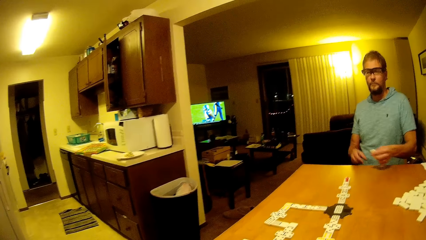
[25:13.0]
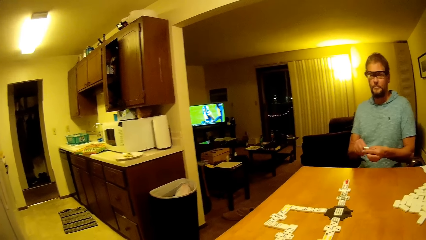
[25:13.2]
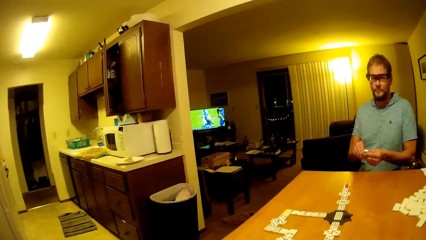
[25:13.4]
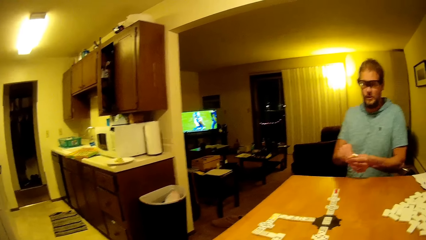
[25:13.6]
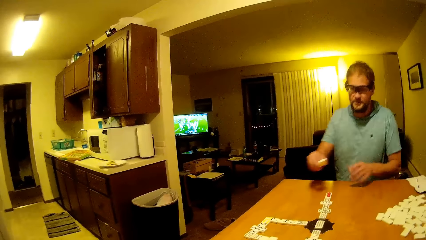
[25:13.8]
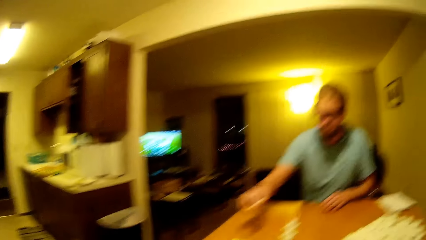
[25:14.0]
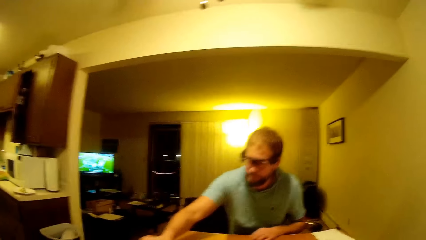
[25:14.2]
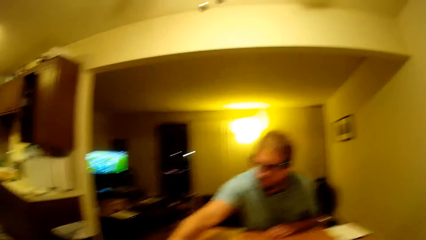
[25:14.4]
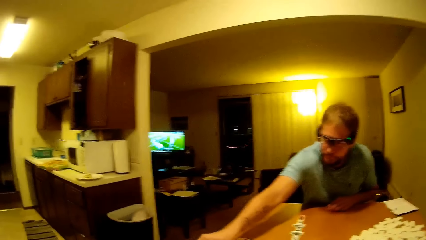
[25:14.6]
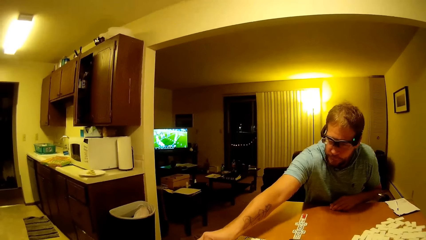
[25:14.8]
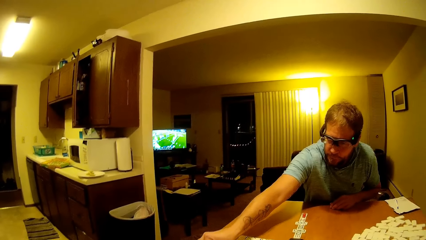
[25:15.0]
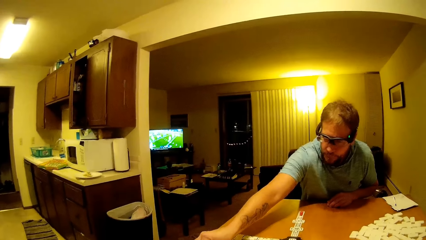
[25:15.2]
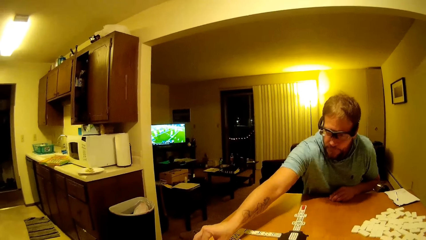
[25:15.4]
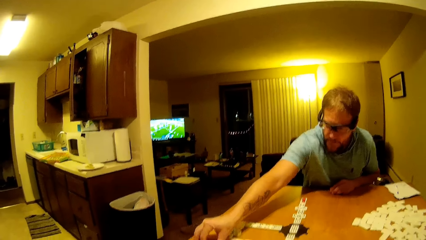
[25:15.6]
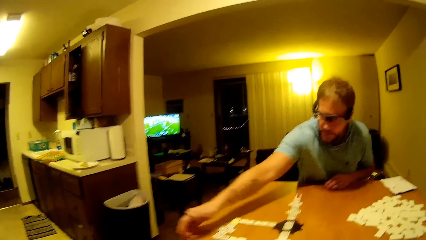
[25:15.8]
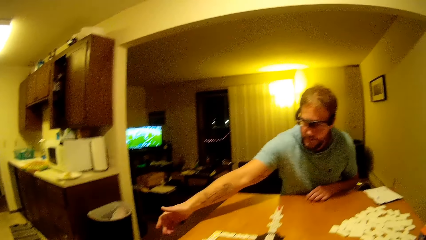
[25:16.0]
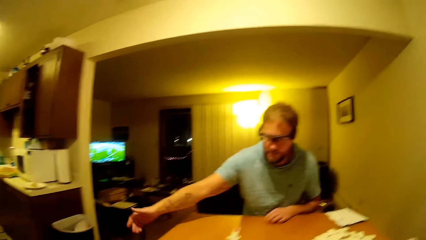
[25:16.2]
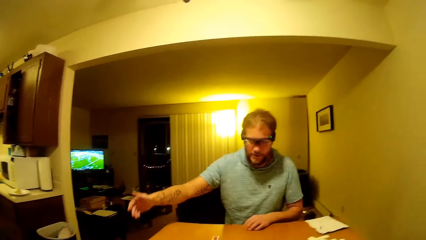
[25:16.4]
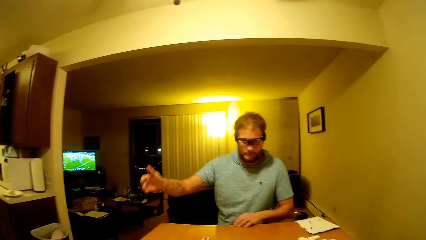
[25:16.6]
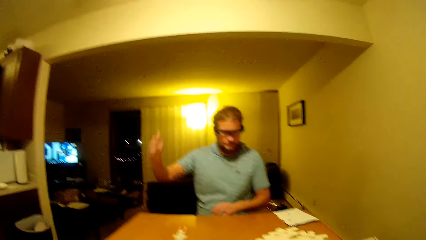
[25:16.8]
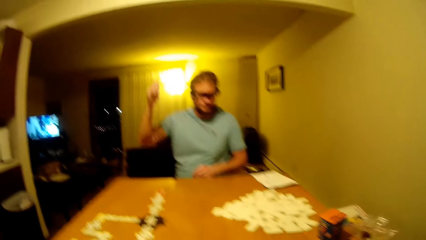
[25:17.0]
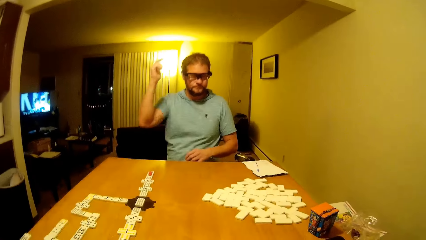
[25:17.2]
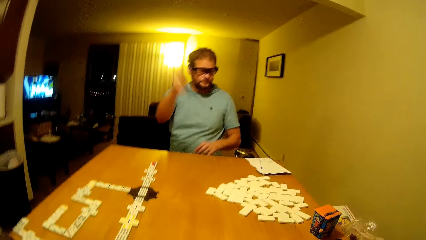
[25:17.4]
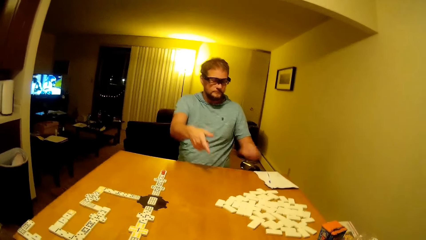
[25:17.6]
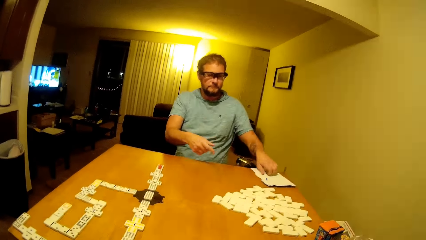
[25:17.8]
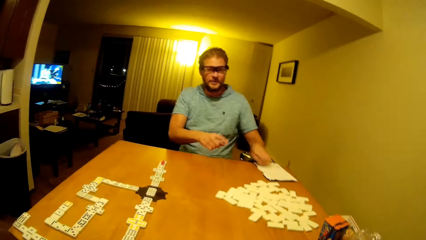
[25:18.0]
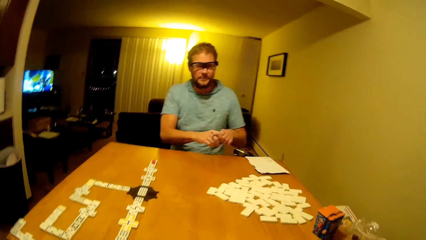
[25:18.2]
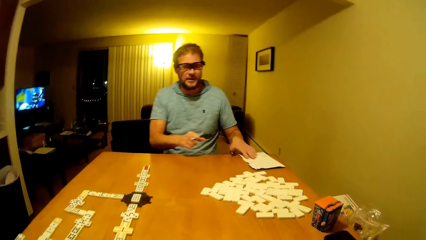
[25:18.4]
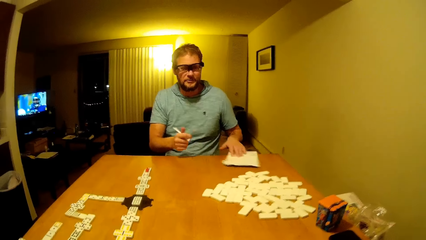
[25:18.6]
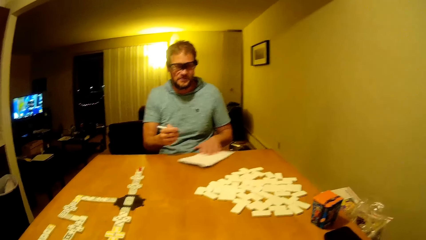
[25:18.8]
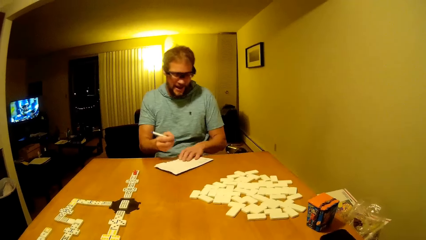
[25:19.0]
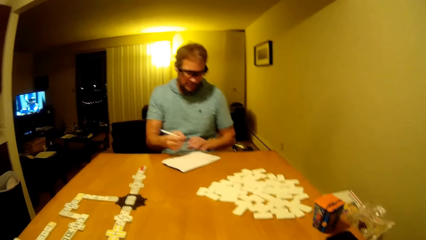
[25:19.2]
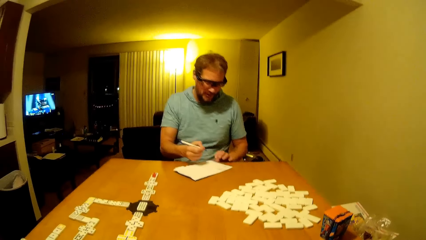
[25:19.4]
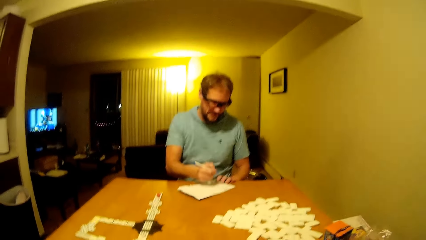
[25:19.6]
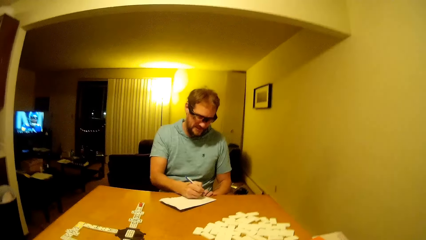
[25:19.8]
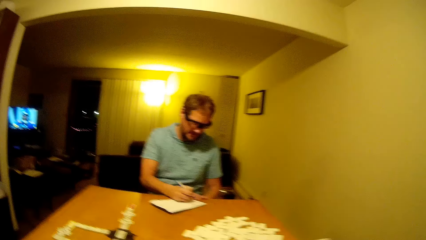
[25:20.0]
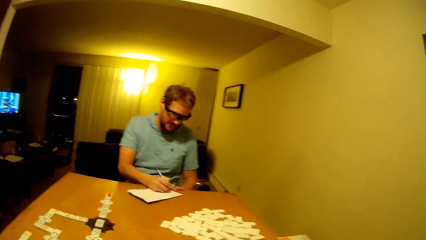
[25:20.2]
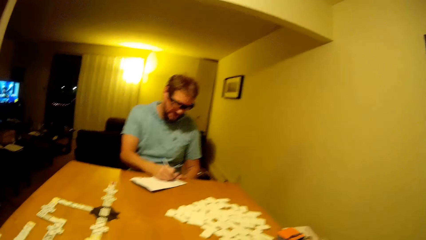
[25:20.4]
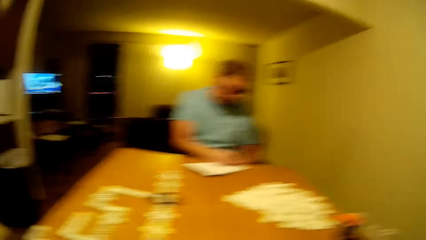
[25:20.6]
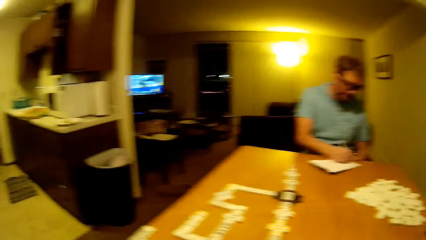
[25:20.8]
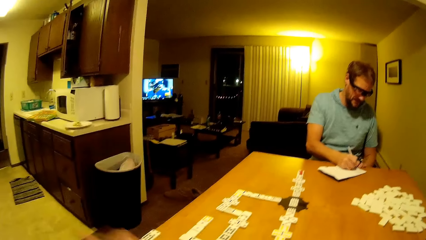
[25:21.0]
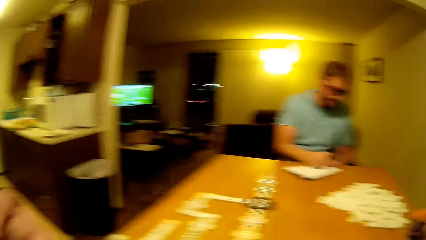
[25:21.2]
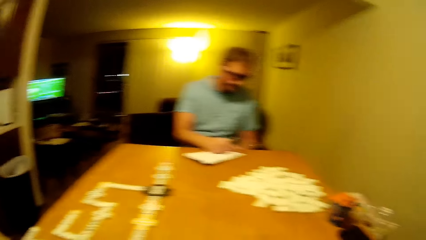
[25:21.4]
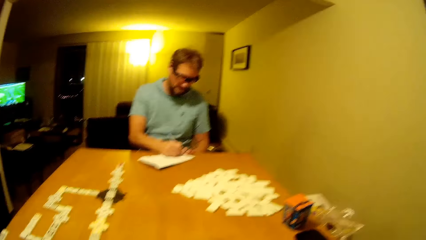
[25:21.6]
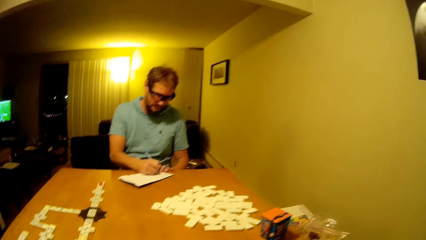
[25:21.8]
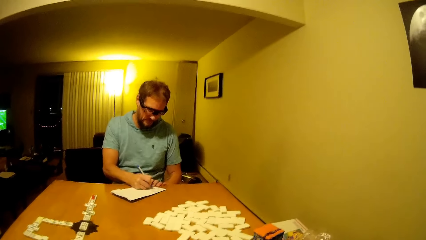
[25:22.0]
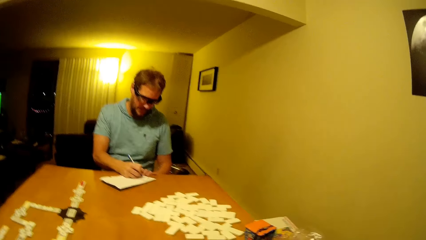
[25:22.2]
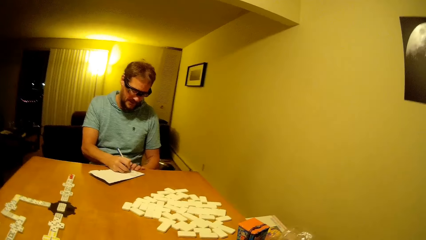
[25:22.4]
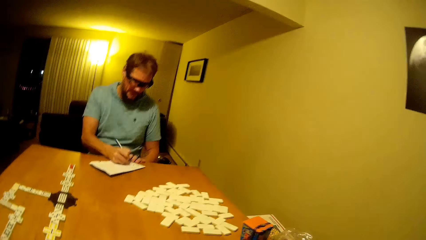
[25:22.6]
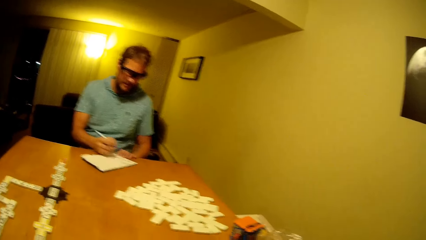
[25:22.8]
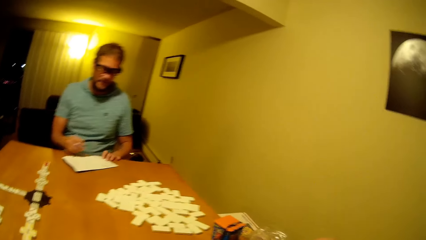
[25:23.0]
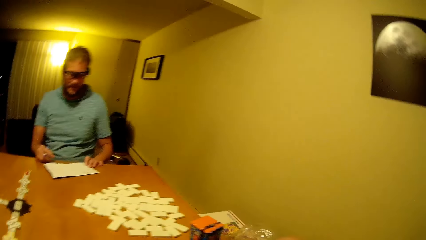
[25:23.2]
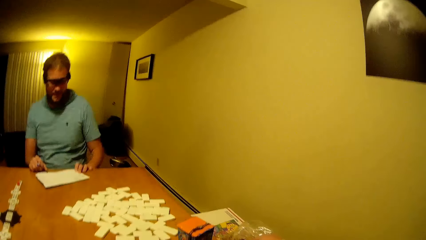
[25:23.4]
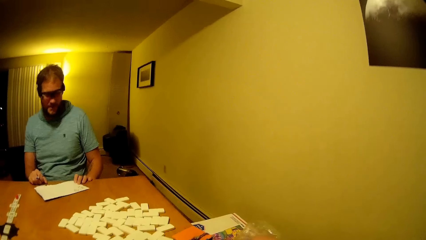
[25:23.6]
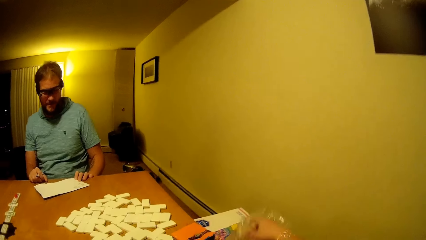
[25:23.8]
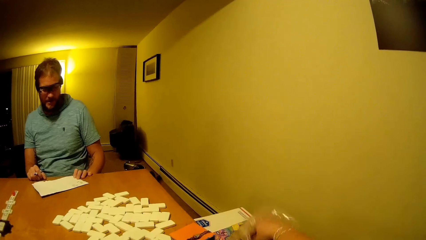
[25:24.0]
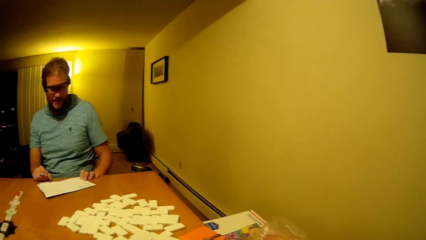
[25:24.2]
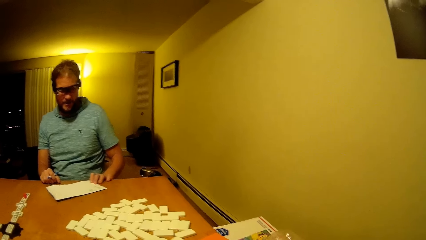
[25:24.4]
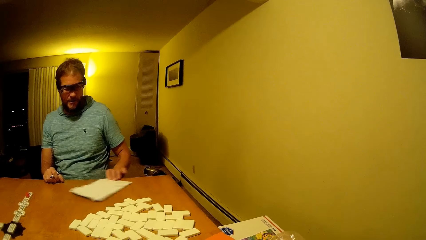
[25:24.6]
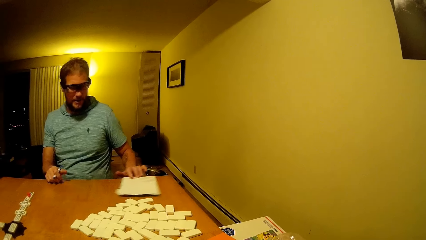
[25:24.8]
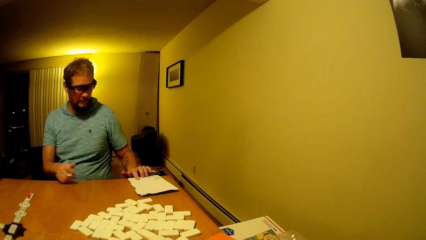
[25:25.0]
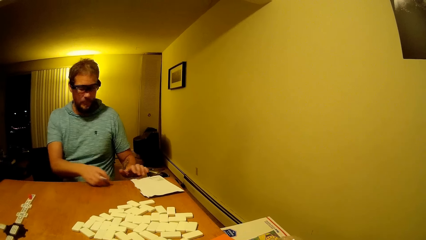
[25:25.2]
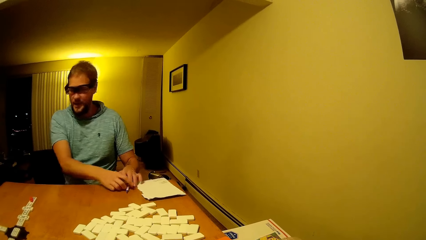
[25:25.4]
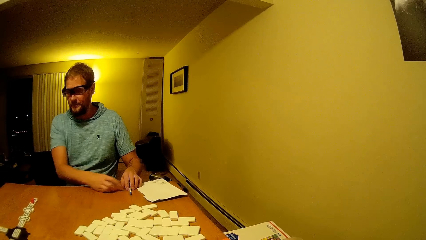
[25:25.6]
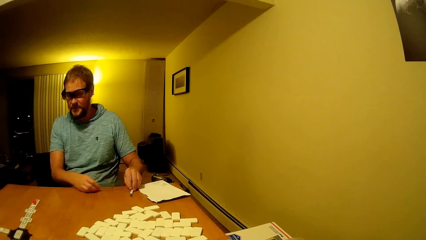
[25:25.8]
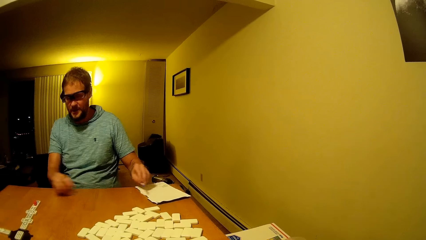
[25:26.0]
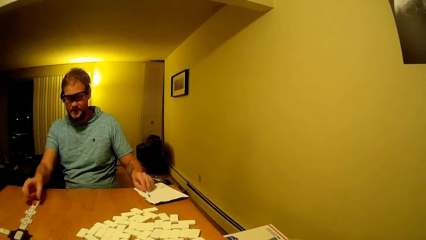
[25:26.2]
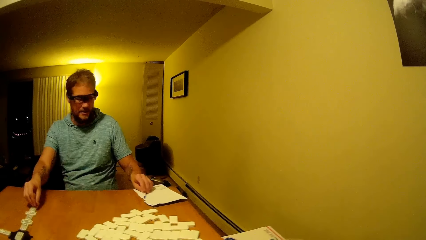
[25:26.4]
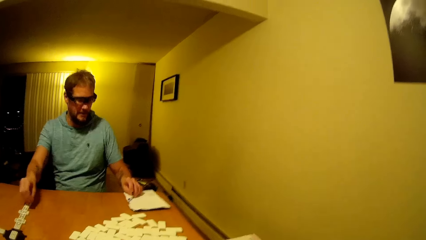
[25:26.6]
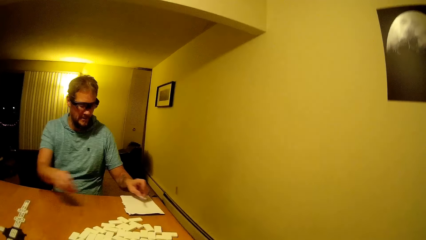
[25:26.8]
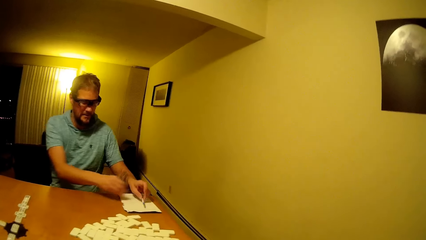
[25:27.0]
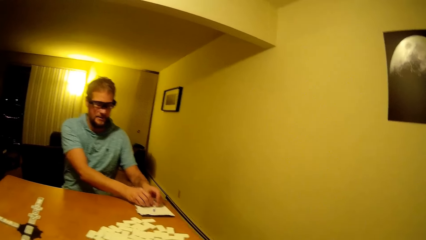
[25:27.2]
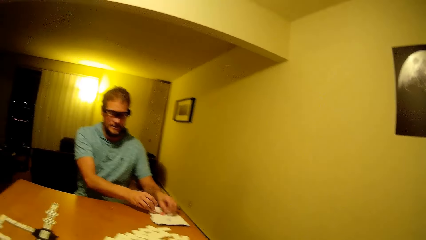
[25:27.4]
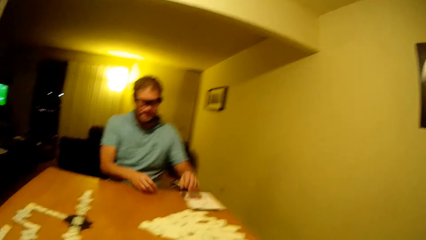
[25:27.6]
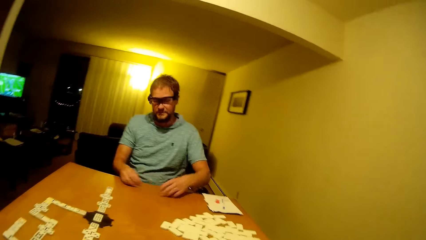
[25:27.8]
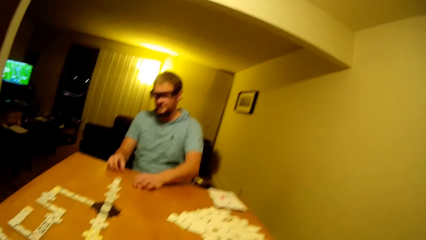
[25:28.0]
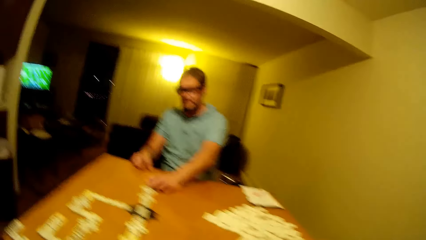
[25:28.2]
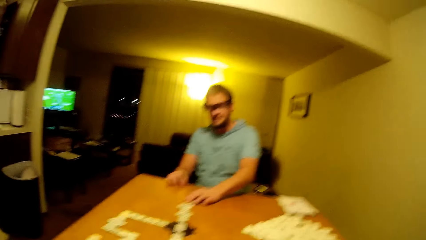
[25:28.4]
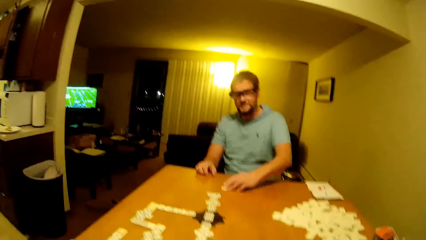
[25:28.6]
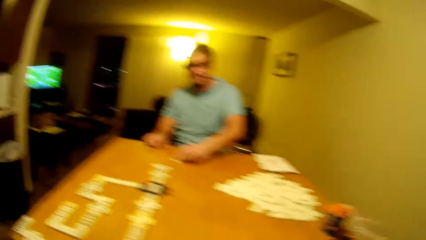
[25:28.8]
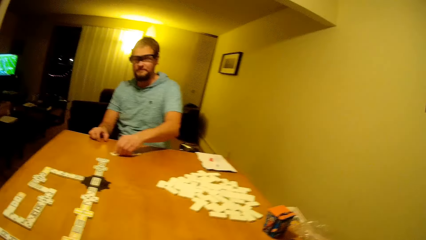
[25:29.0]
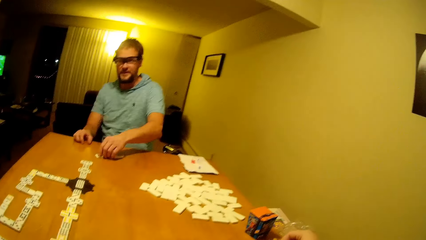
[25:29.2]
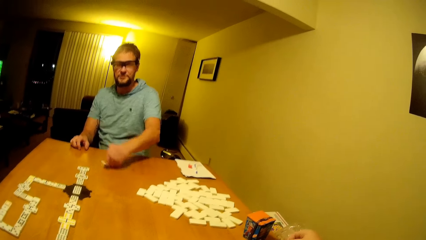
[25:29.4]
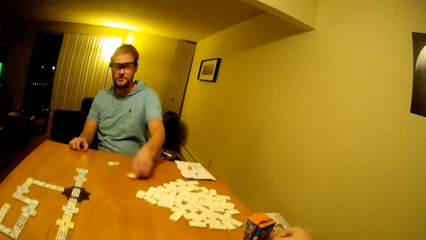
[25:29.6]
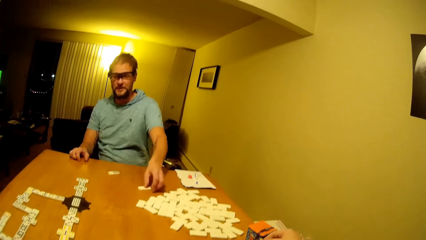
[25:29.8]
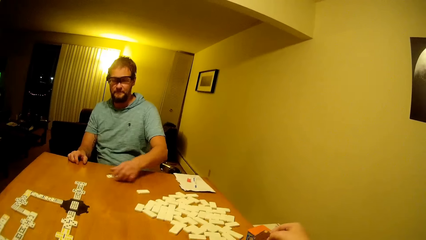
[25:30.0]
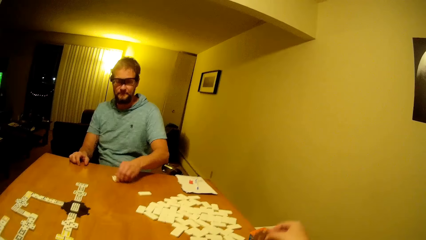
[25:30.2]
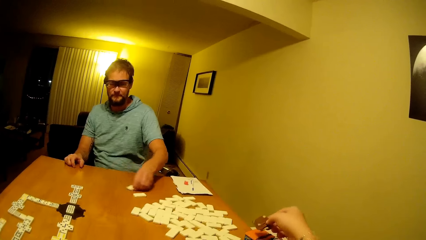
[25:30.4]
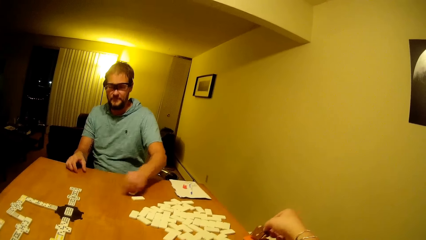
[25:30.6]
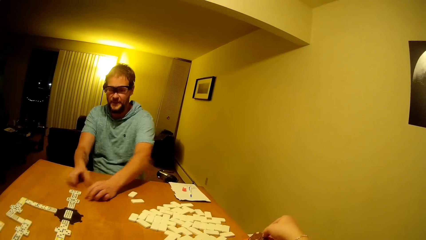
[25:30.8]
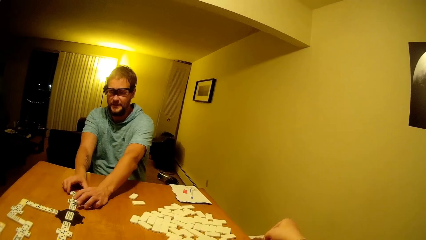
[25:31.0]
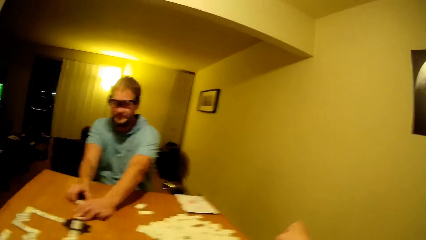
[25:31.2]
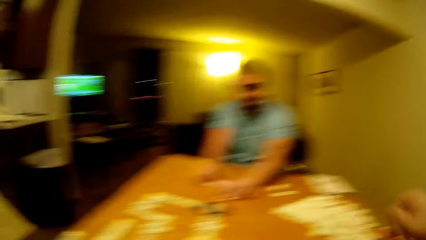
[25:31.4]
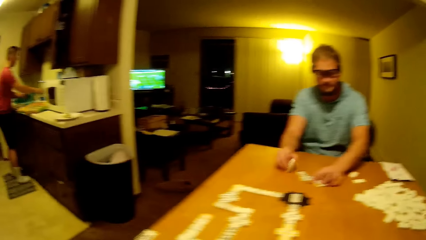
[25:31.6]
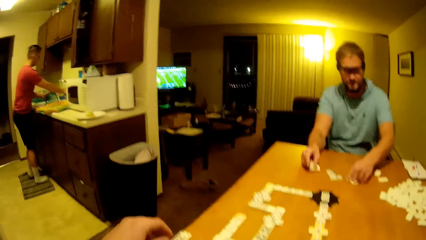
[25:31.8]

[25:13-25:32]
A man picks the pai gow tile from the table. The man moves hand forward and places the pai gow tile on the table. The man moves hand up. The man picks up a pen from the book on the table, drags the book on the table and picks up the book. The man writes on the book with the pen. The camera wearer lifts hand up. The man looks at the book. The man drags the book aside on the table. The man places the pen on the table. The man puts the plastic on the paper and picks up the plastic. The man lifts hand up. The man picks the pai gow tile from the table. The man places the pai gow tile on the table and moves the dice aside. The man picks the pai gow tiles from the table.
